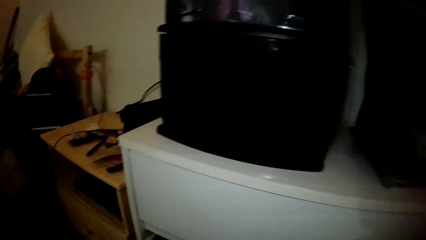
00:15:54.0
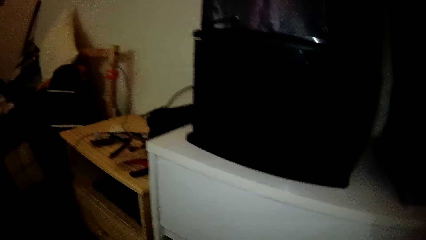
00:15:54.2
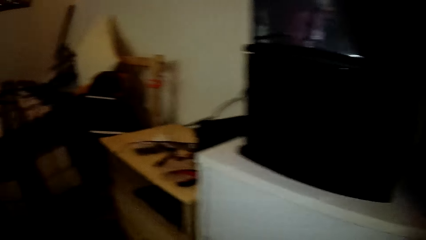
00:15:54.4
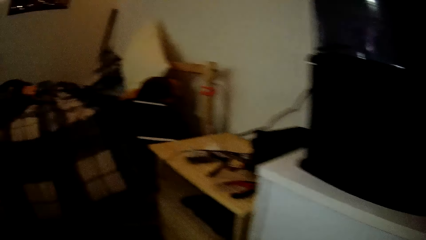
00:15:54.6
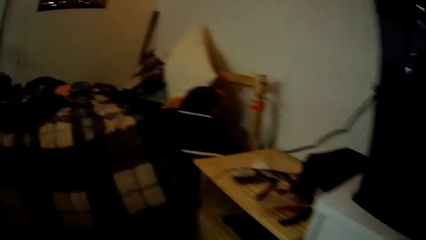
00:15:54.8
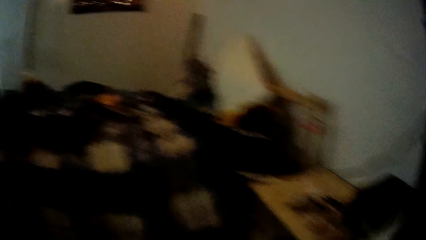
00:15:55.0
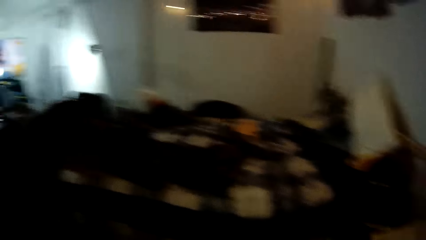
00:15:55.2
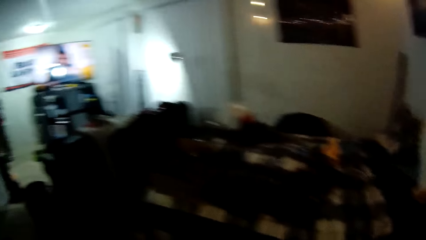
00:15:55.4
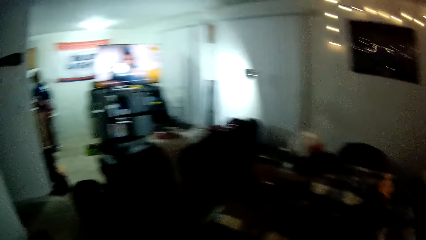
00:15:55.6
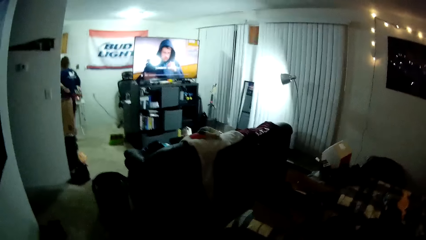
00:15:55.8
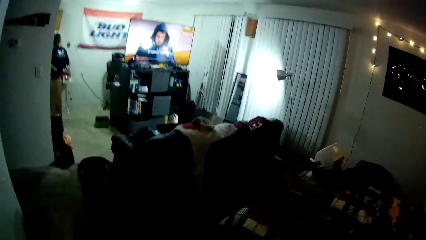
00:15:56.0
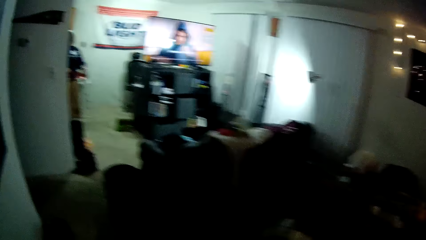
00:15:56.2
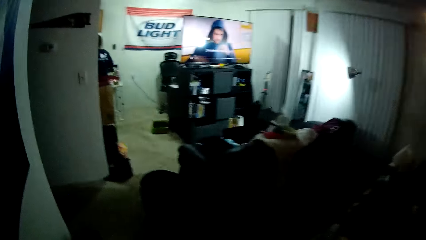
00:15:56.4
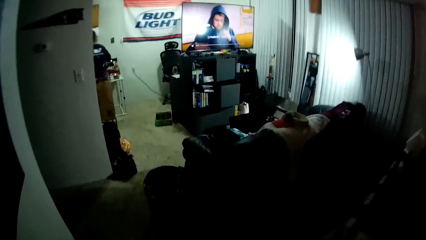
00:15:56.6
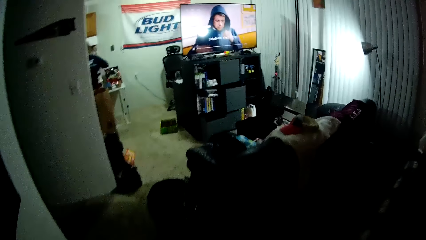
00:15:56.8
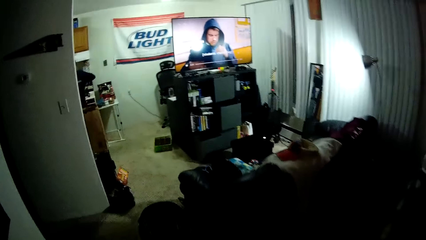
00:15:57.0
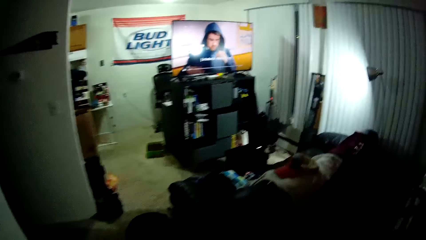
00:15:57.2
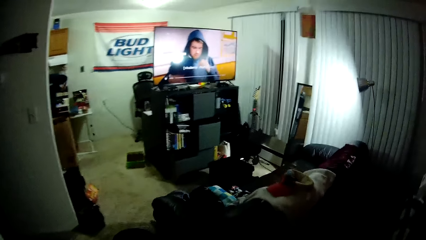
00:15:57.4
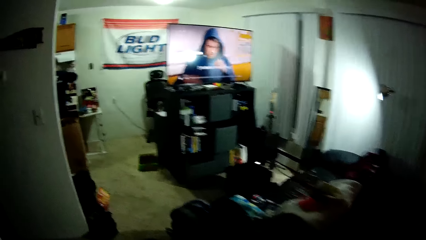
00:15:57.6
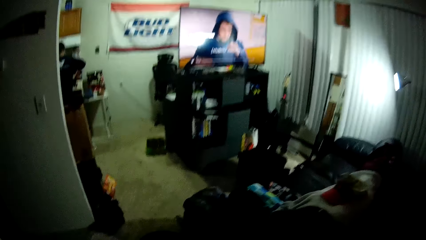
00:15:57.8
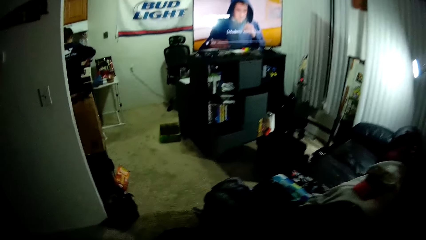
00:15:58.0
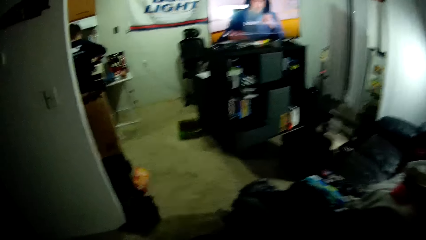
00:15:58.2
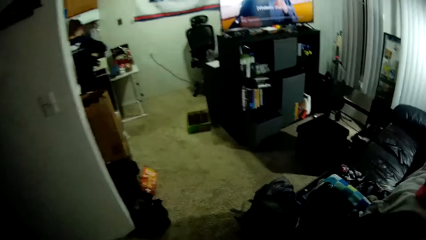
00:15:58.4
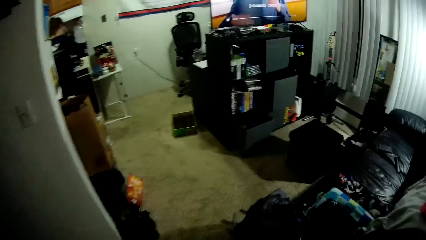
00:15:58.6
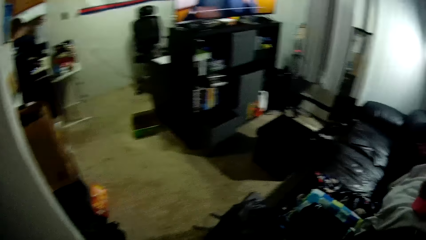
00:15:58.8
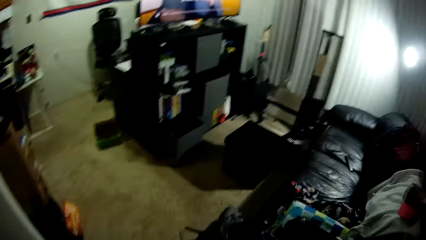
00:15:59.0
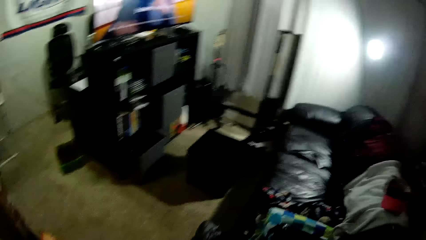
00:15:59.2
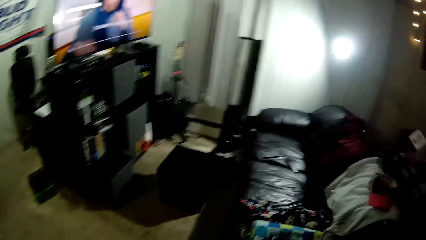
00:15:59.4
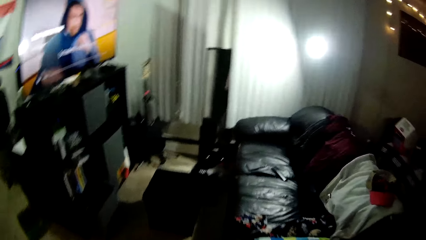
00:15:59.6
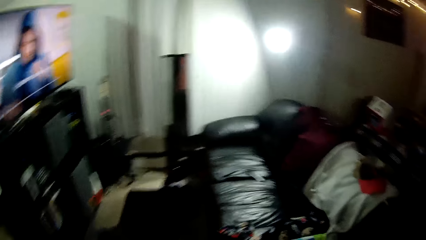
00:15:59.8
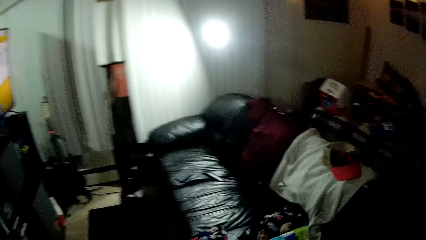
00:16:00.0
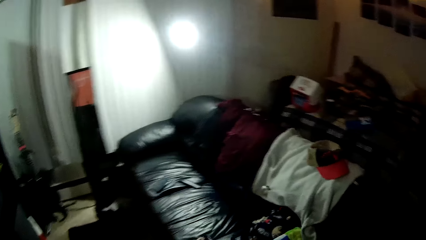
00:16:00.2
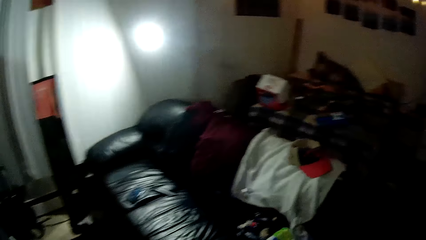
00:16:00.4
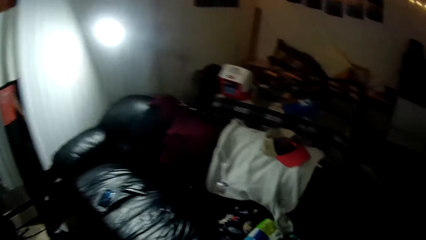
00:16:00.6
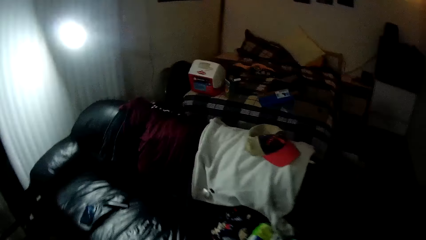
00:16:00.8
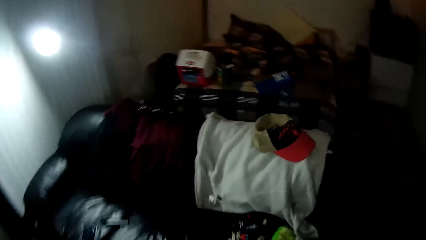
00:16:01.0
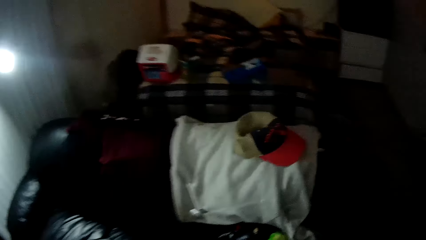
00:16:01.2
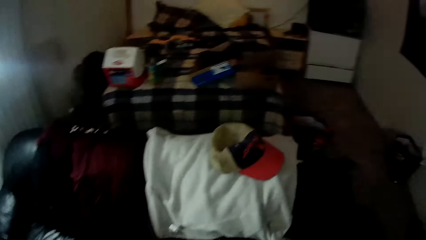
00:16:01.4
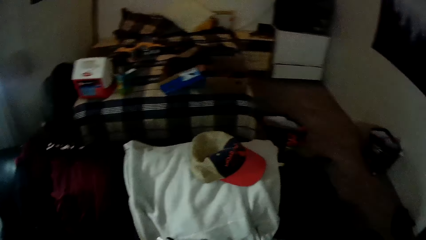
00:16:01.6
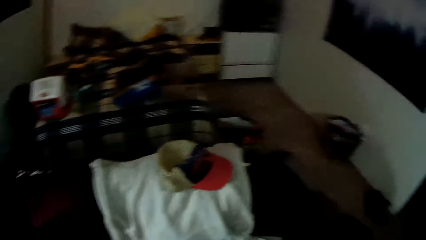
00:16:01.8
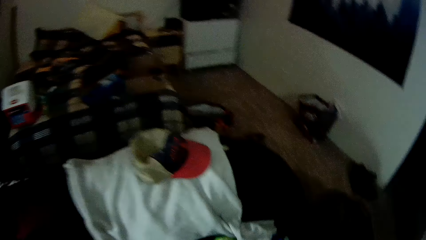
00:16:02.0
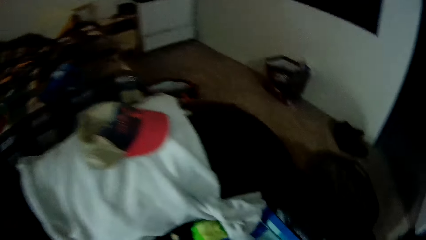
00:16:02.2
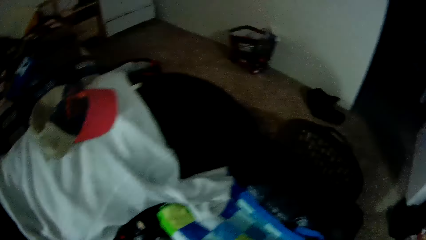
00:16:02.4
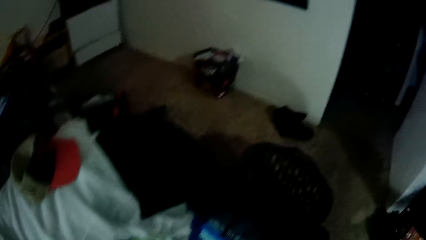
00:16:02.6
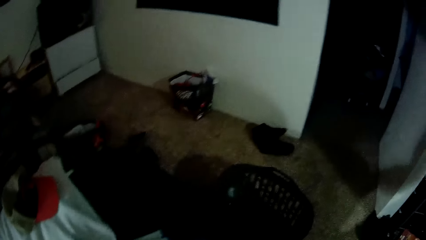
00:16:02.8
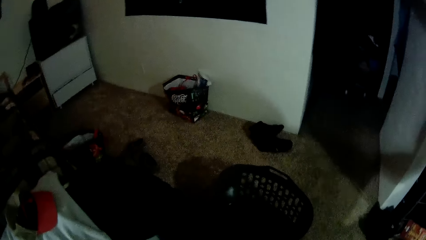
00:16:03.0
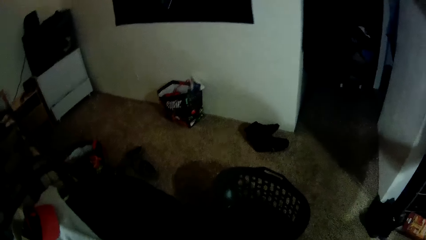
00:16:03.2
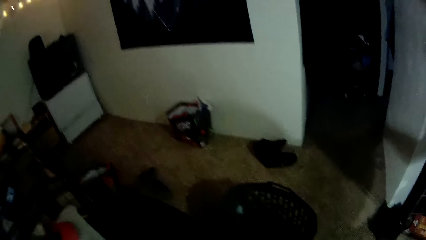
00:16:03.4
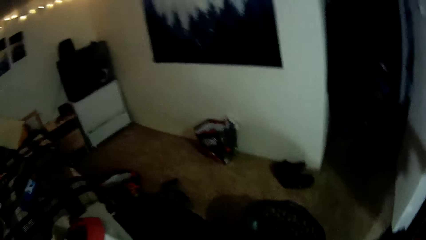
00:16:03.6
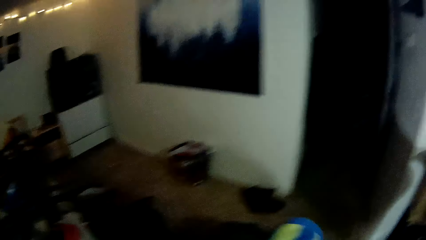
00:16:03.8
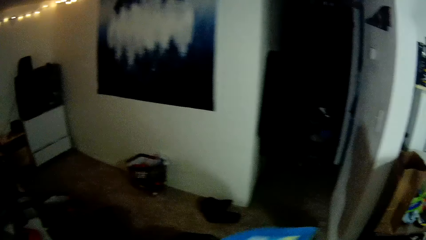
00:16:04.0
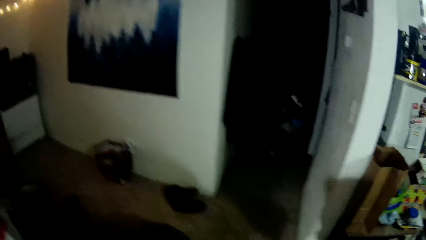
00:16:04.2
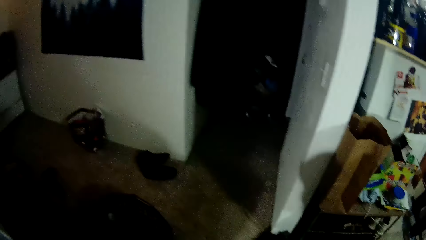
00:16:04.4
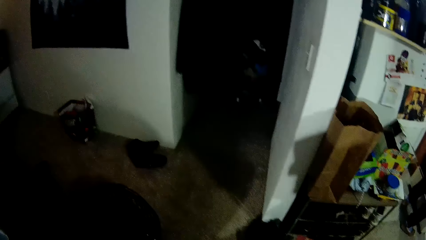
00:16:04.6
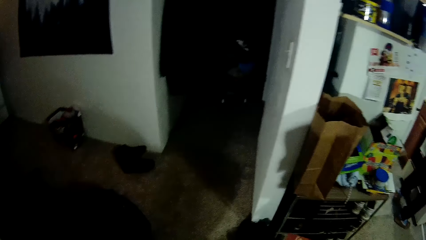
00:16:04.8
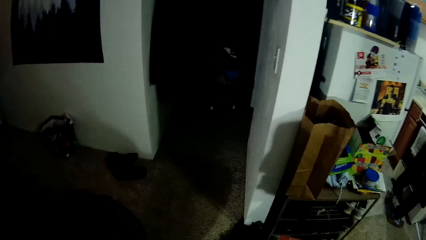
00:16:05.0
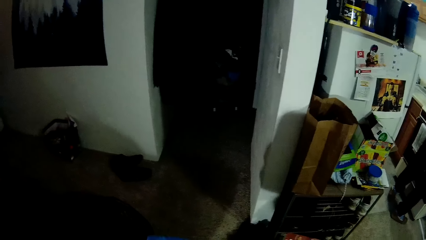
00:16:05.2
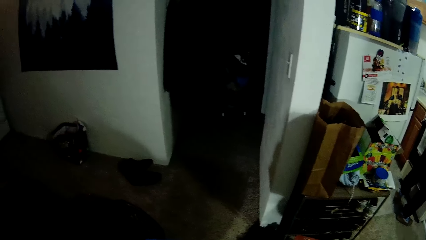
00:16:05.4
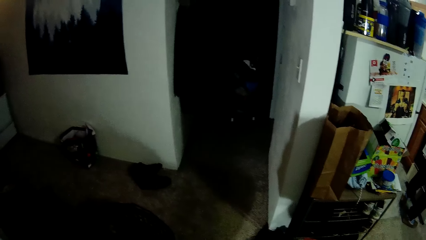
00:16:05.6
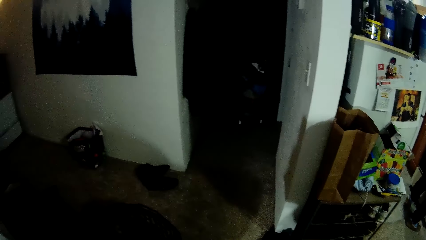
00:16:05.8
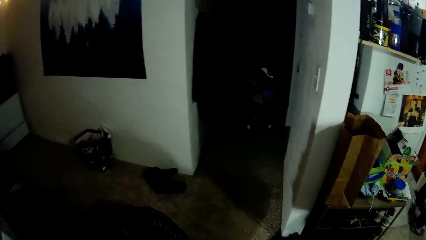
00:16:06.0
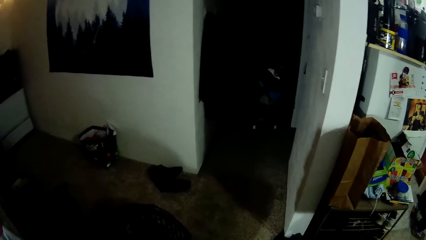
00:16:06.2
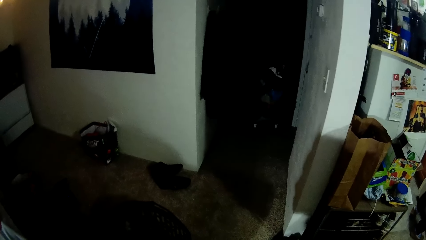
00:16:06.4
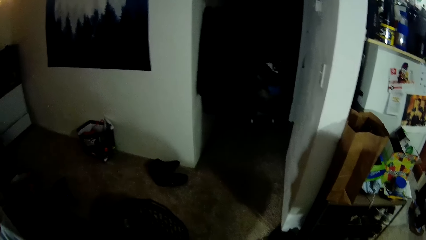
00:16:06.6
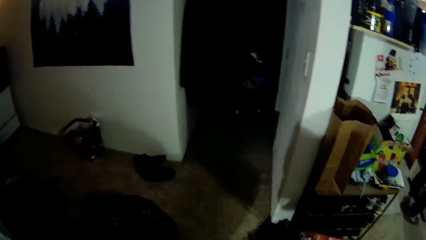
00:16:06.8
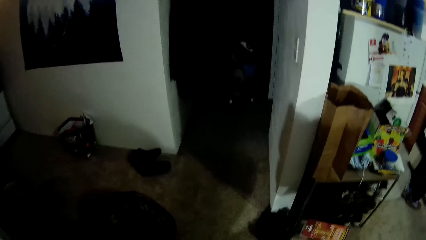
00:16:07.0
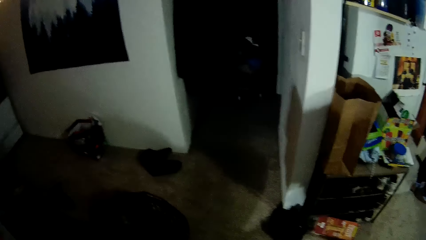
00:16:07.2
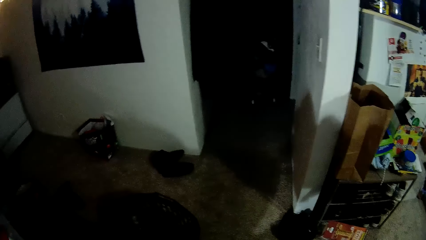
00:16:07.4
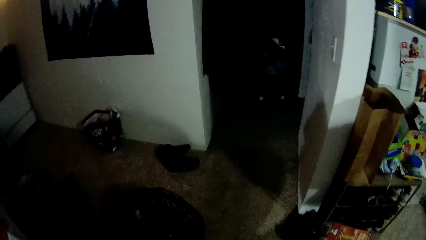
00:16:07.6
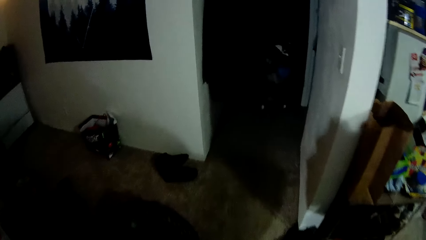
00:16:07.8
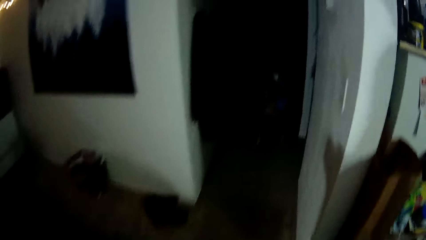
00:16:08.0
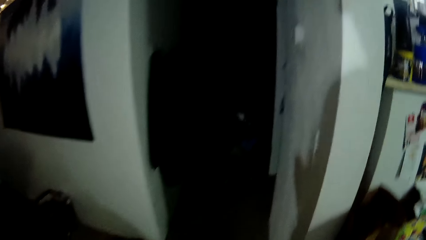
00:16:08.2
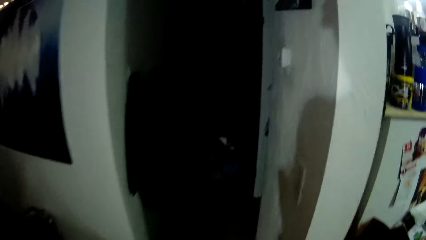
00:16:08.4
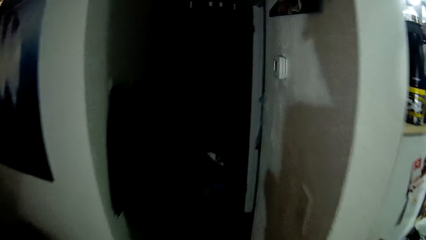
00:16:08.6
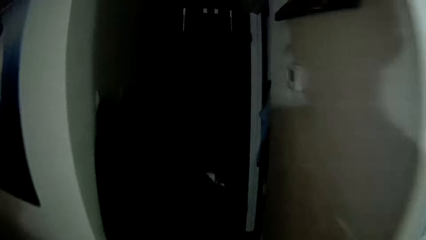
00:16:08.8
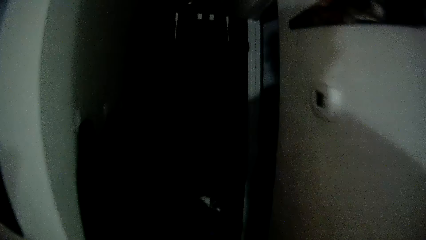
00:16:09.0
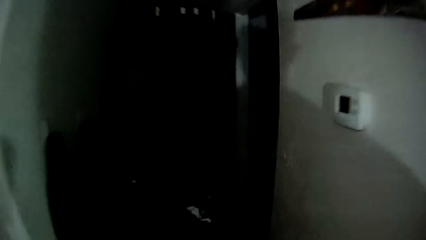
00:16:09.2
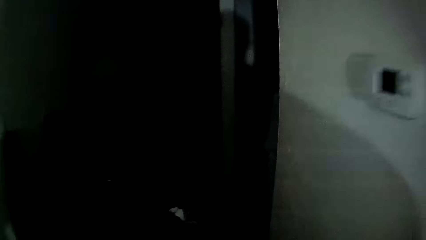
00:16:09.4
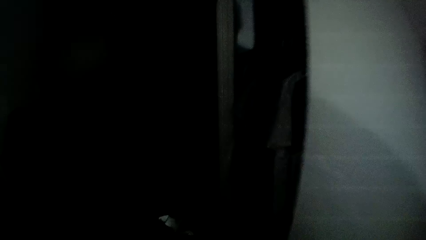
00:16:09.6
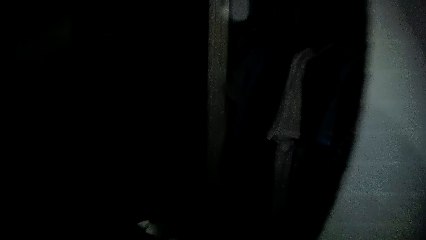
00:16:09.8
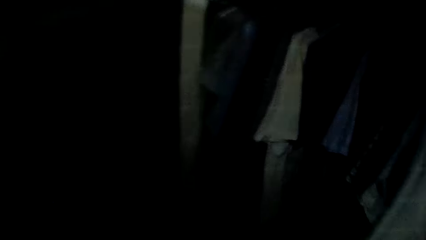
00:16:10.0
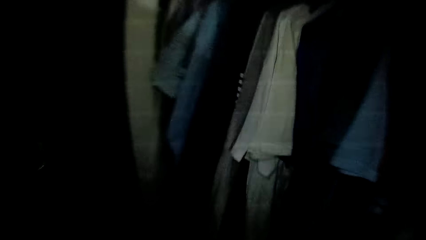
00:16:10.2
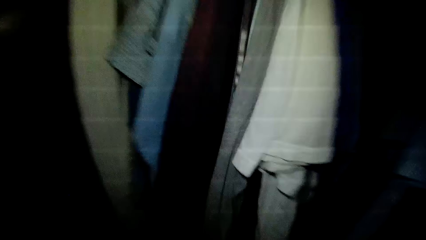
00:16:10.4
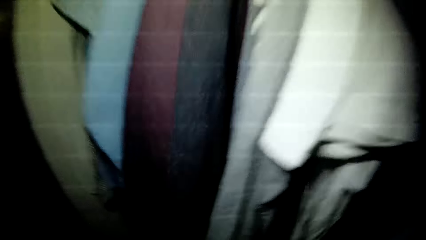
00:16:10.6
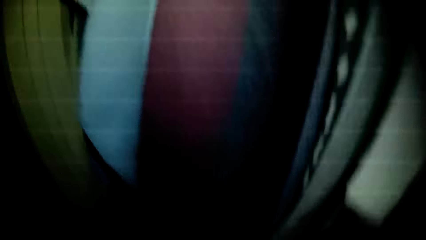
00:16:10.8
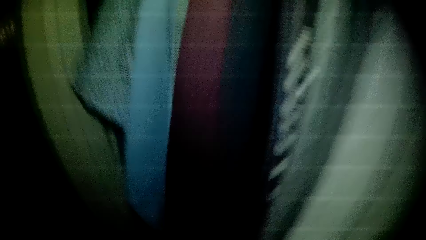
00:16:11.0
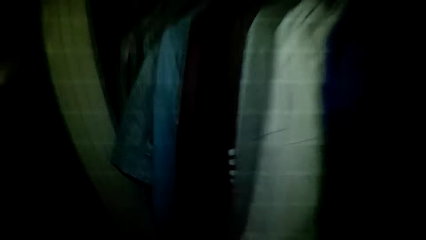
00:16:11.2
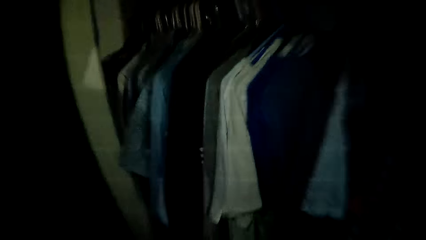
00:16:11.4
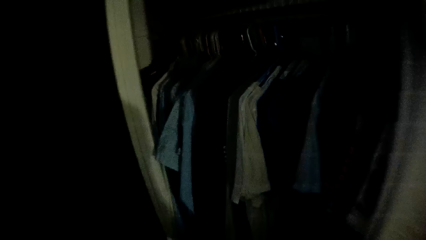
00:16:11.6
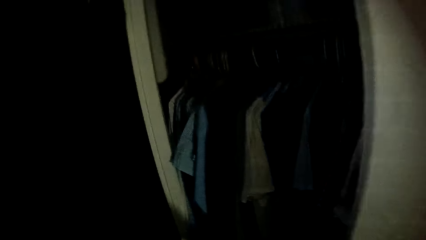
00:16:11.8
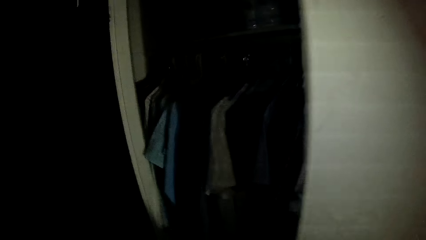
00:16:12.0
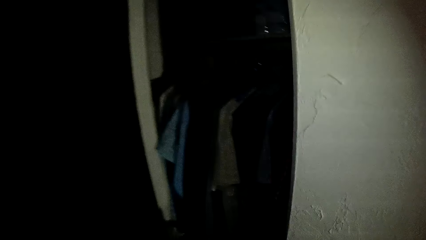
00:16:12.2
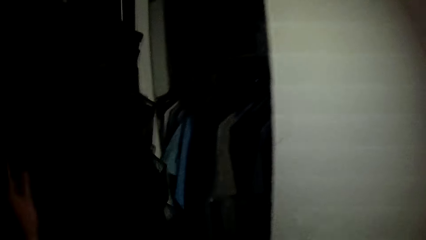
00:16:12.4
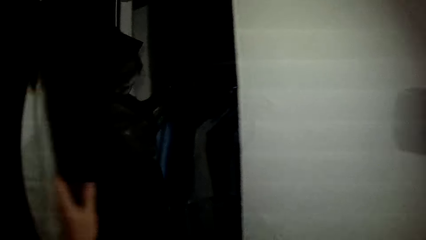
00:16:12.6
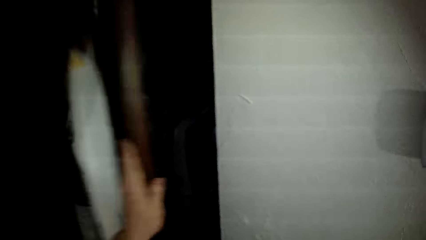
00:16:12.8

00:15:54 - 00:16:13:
The camera wearer walks into the sitting room. They hold a clothing item. They walk into the wardrobe.
